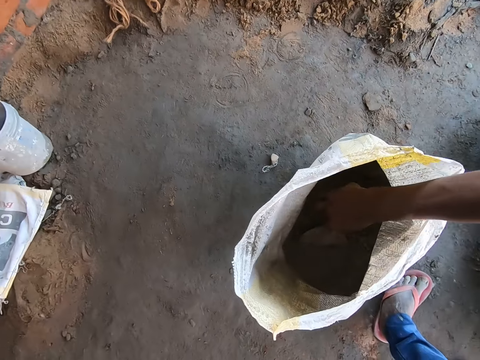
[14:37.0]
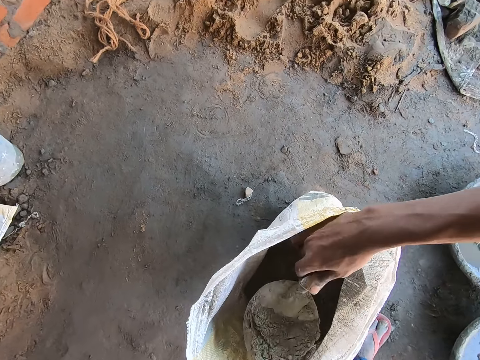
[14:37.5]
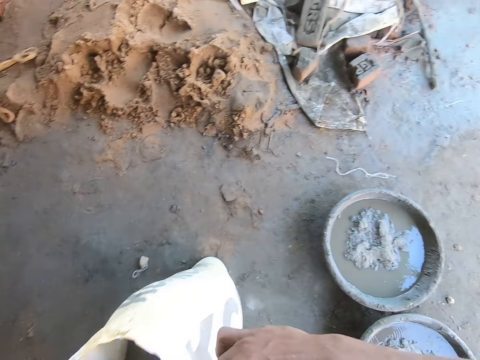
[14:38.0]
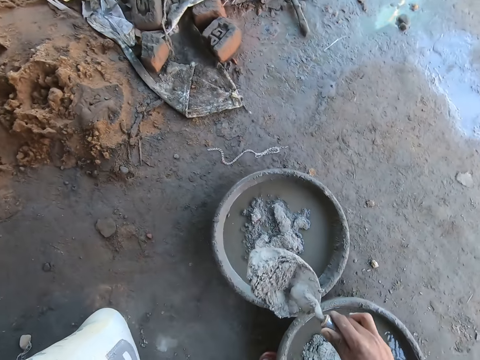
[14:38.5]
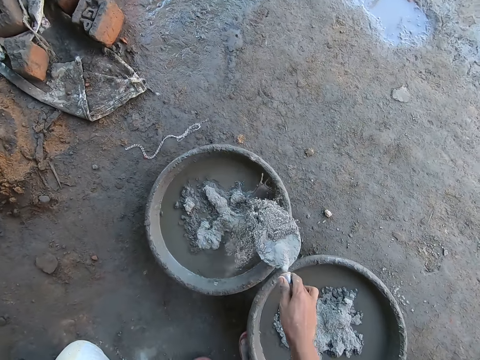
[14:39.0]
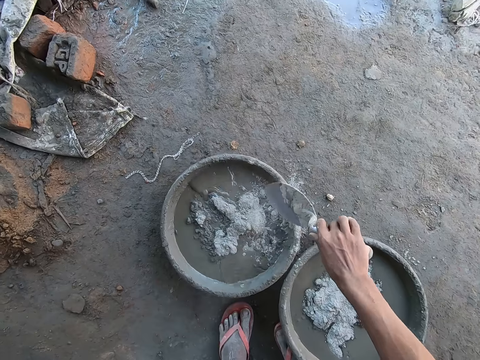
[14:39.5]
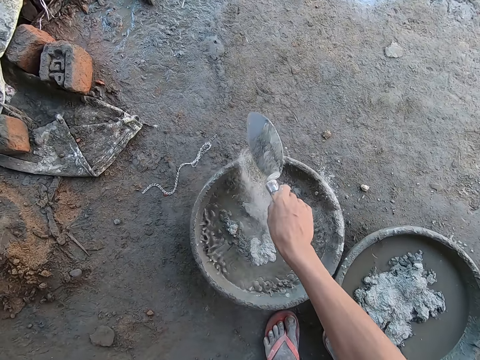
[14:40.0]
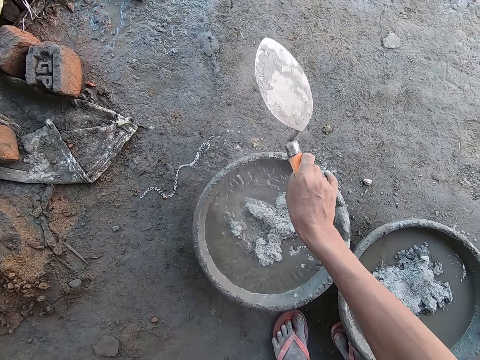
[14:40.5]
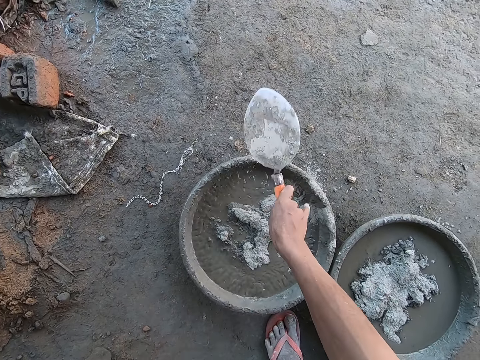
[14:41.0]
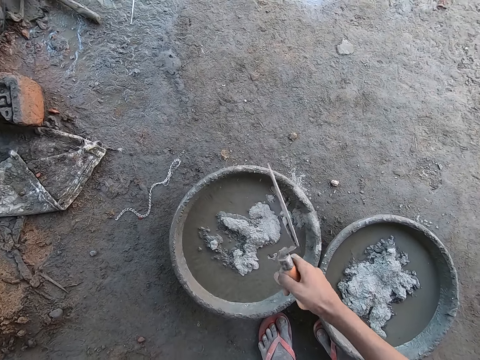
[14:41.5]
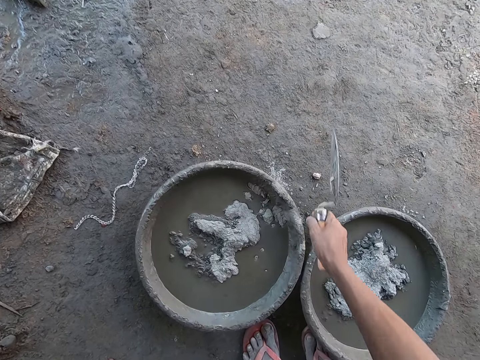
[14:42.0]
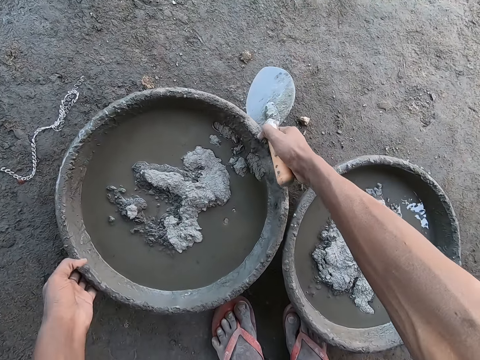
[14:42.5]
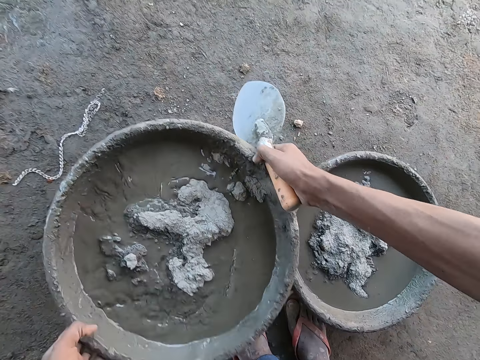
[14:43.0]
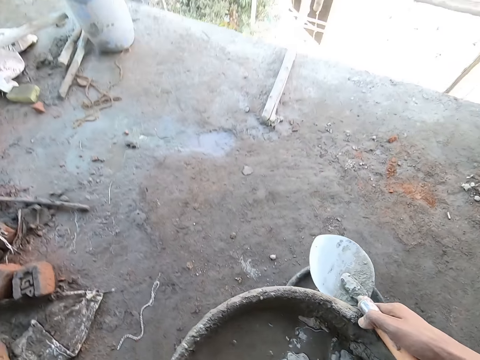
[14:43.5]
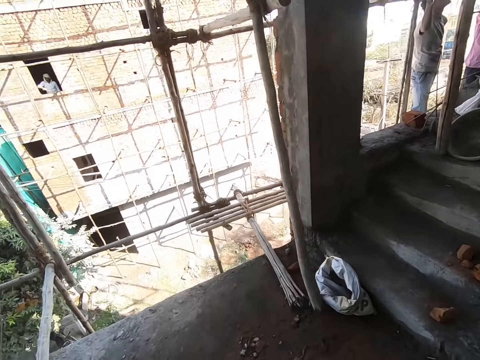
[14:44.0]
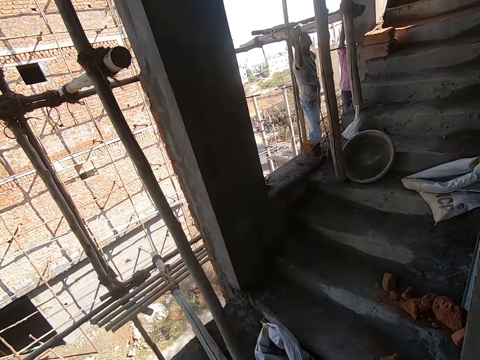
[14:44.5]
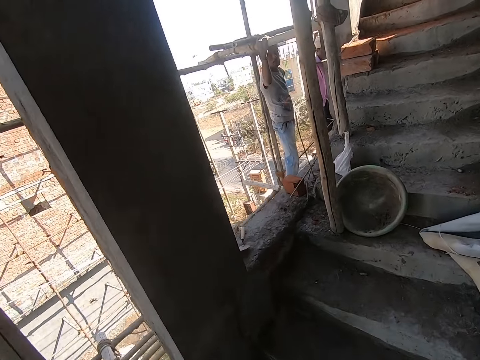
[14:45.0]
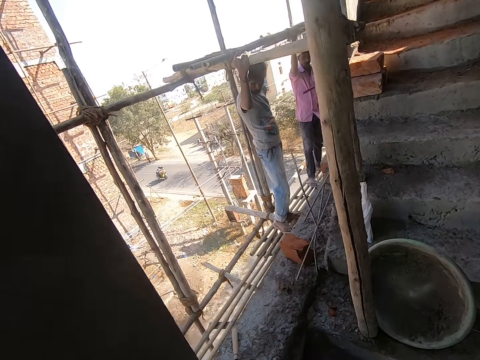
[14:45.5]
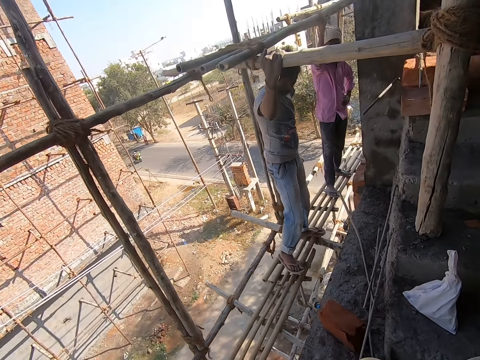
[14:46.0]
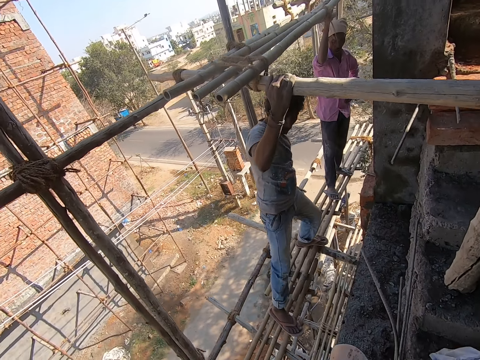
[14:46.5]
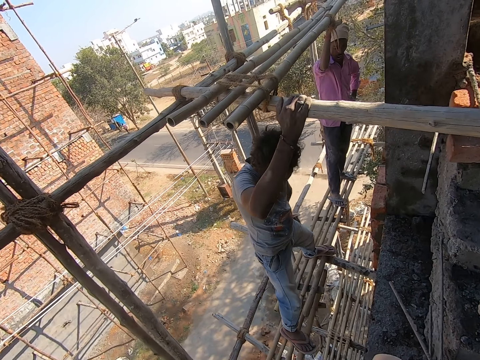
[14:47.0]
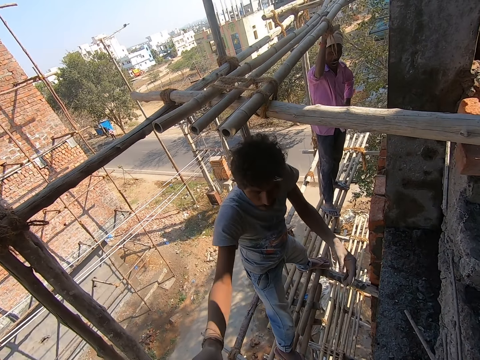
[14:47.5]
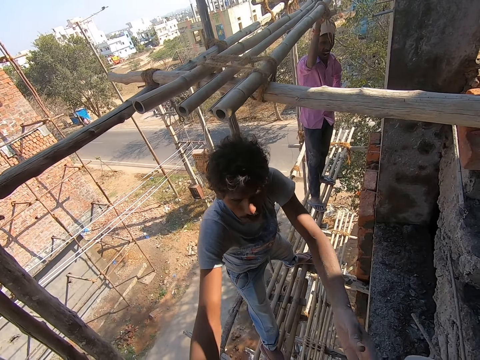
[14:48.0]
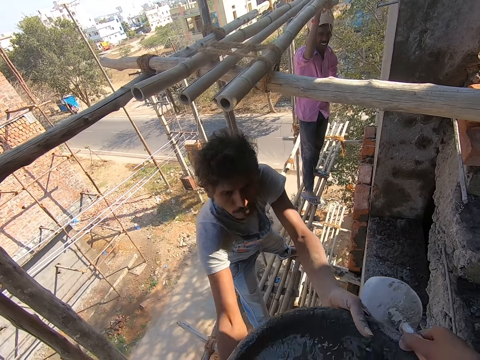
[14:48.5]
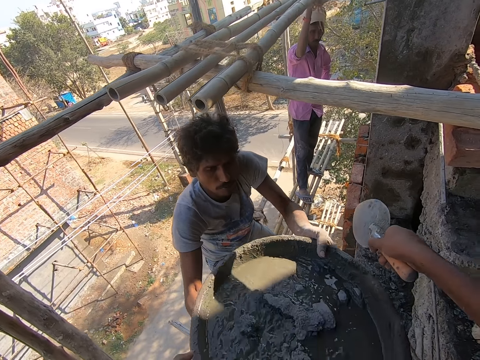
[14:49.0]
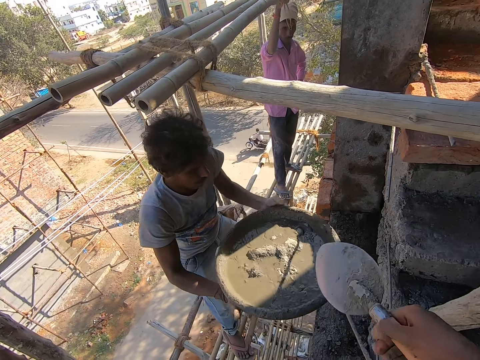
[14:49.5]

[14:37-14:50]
The camera wearer scoops cement from the sack on the ground with the brick trowel in his right hand. He sprinkles the cement into water in the aluminum bowl on the ground. He hits the brick trowel in his right hand on the aluminum bowl on the ground. He picks the aluminum bowl from the ground with both hands. He walks to the building. He interacts with a man. The man collects the aluminum bowl from the camera wearer with both hands.

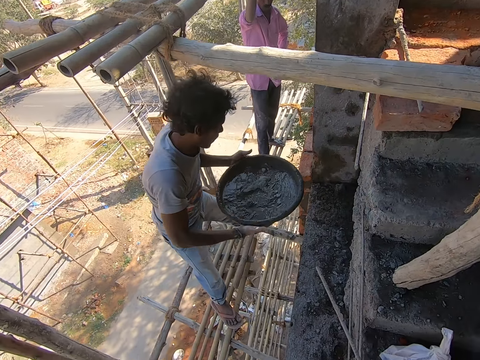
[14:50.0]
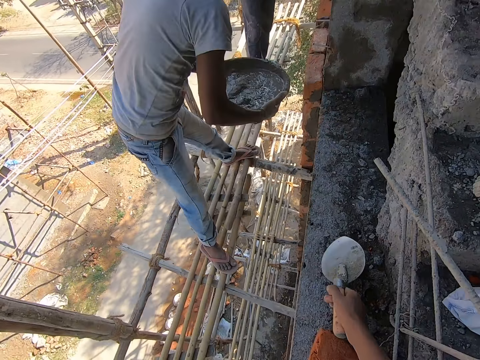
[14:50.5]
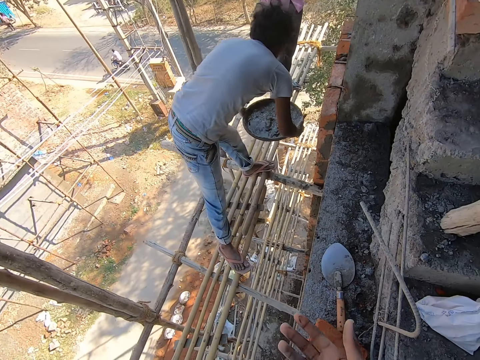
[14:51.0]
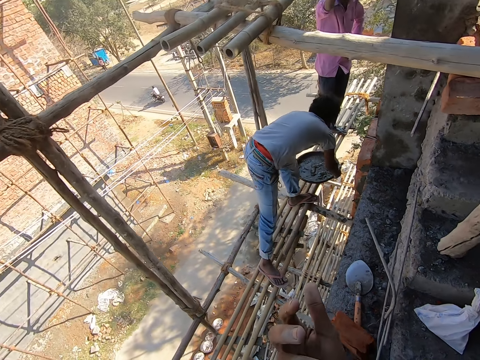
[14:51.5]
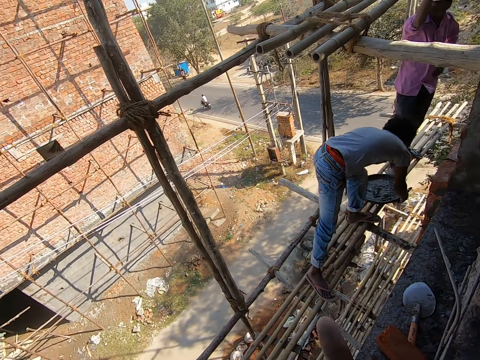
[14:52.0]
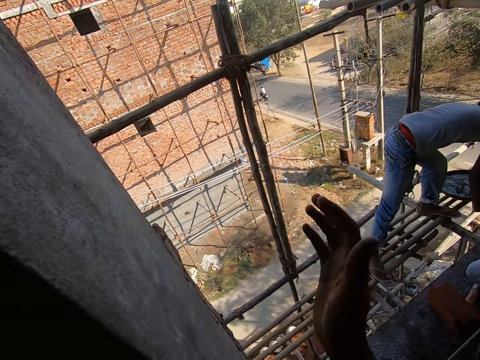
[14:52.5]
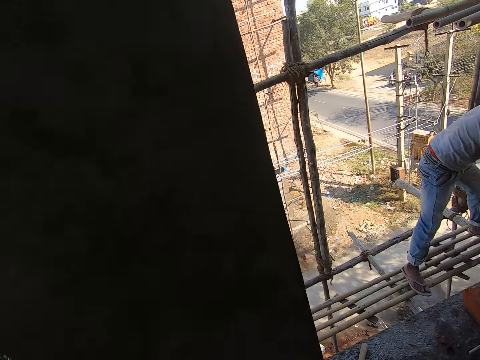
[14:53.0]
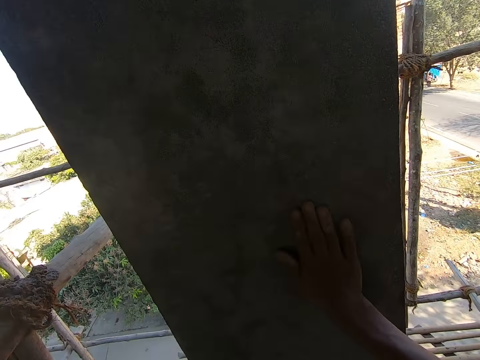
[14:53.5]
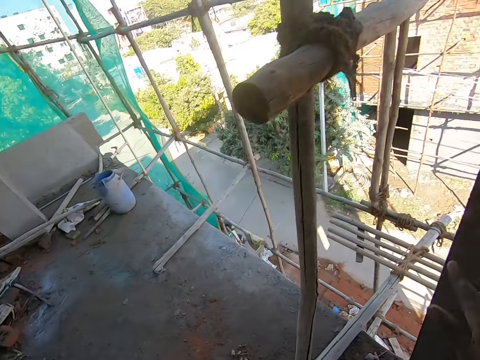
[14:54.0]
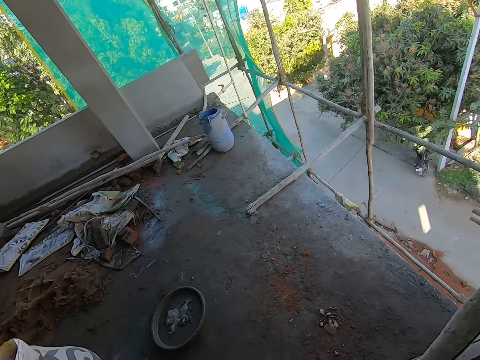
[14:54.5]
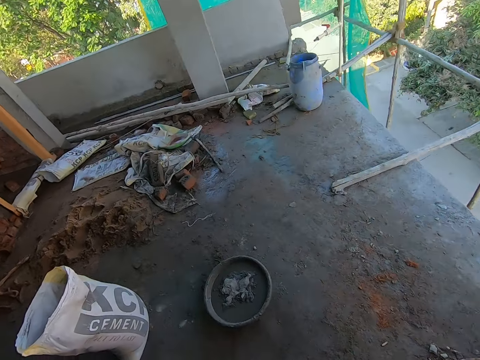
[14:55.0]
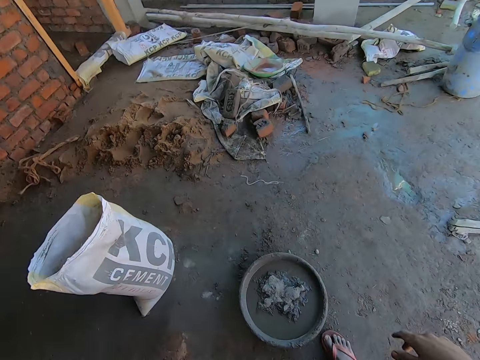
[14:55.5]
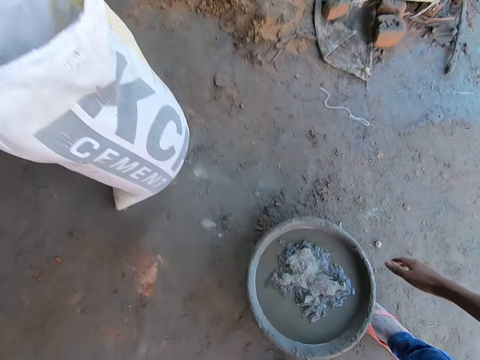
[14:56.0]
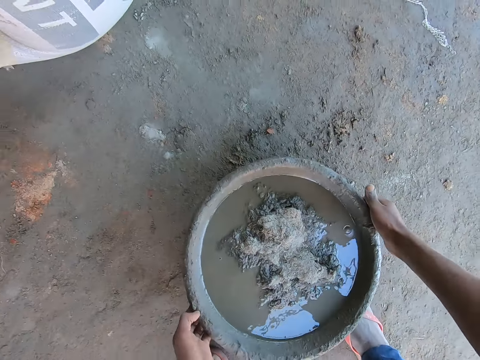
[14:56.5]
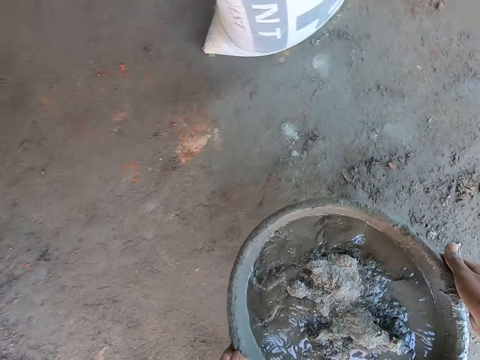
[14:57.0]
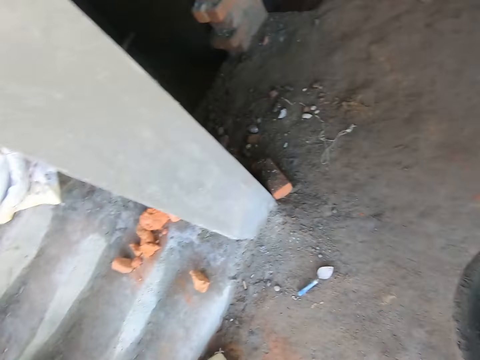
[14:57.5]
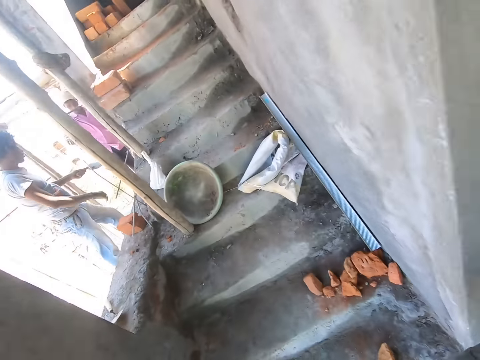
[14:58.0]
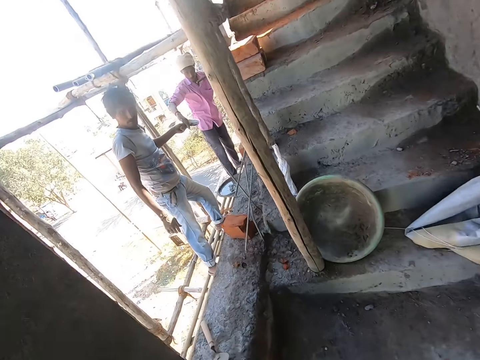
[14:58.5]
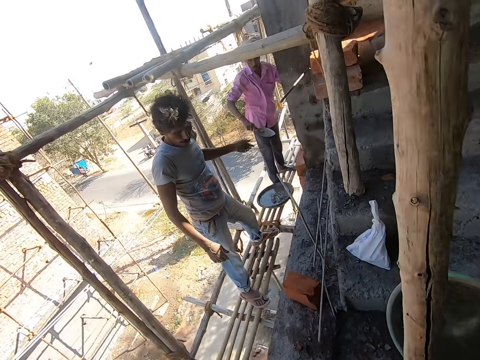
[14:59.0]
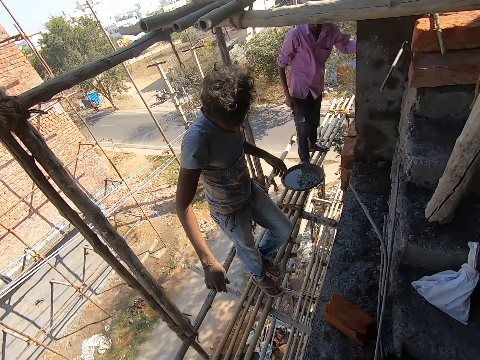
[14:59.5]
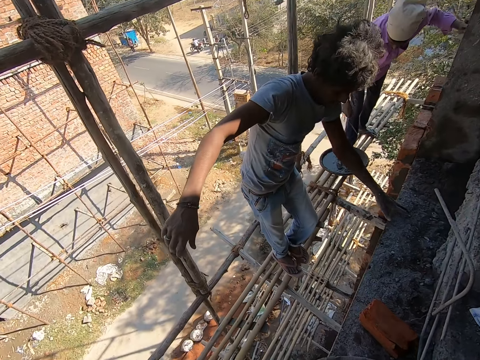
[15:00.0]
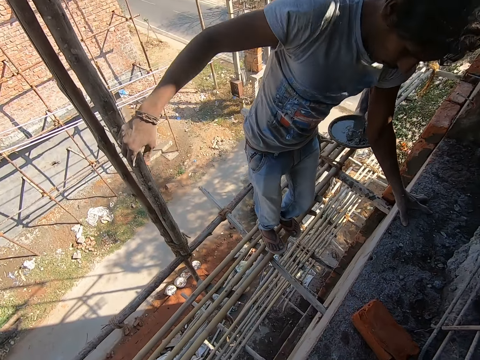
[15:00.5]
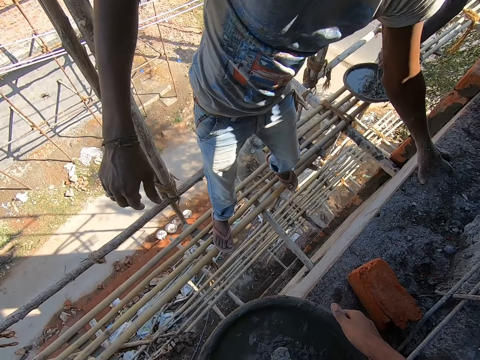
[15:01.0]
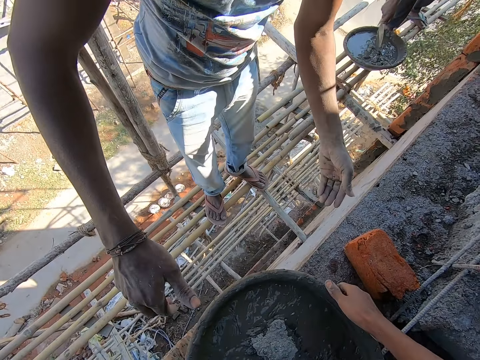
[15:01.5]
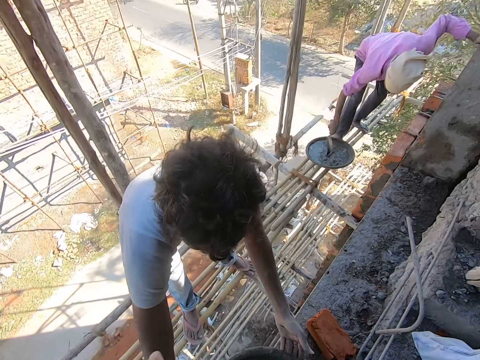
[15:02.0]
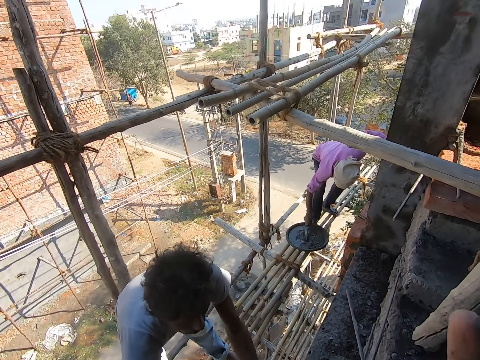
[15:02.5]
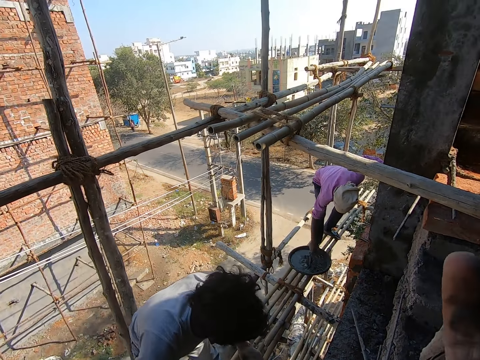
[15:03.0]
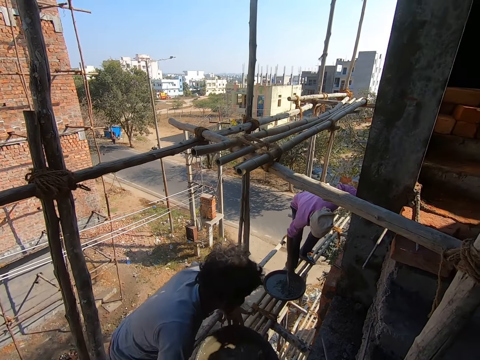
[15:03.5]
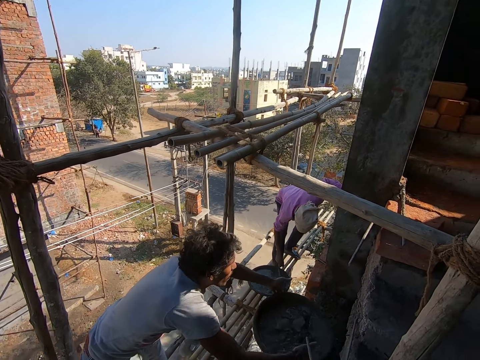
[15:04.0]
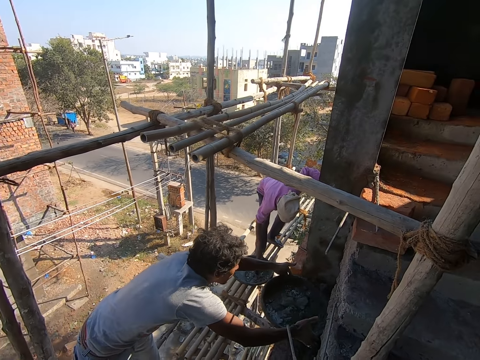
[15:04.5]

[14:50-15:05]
The man places the aluminum bowl or construction tray in both hands onto a scaffold. The camera wearer drops the trowel on the wall. He looks at his hands. He wipes his hands on the wall. He walks in the building. He picks the aluminum bowl from the ground with both hands. Another man collects a brick trowel from the first man with his right hand. The camera wearer walks to the building. He interacts with the first man. He places the aluminum bowl onto the ground. The other man mixes the cement with the water in the aluminum bowl on the scaffold with the brick trowel in his right hand. The first man moves the aluminum bowl on the ground with both hands. The camera wearer hands the construction tray to the first man.
